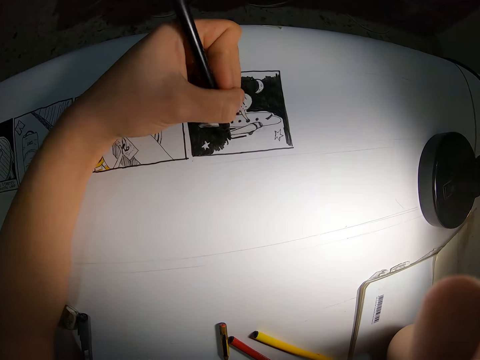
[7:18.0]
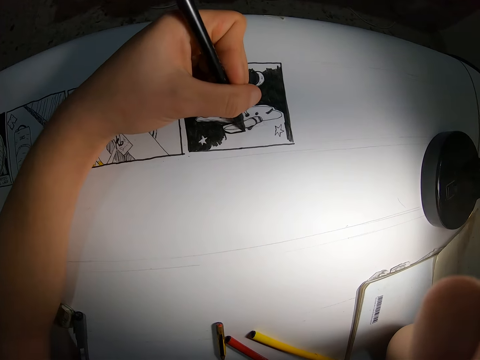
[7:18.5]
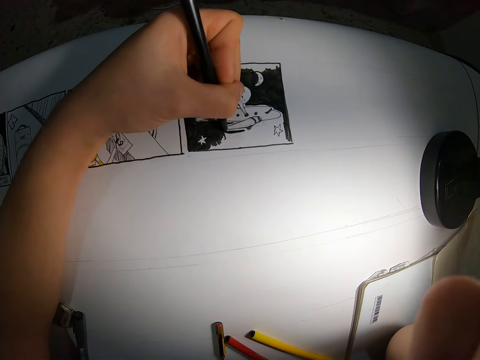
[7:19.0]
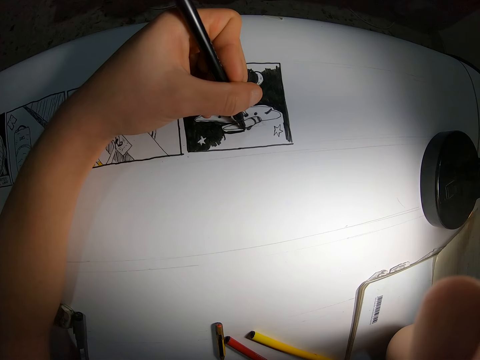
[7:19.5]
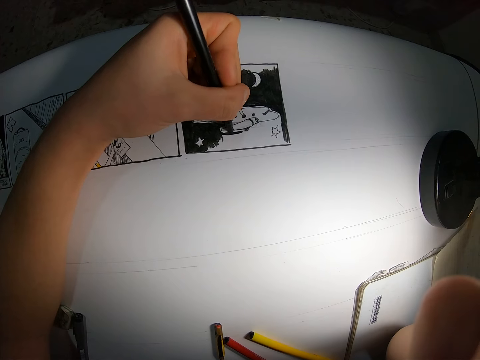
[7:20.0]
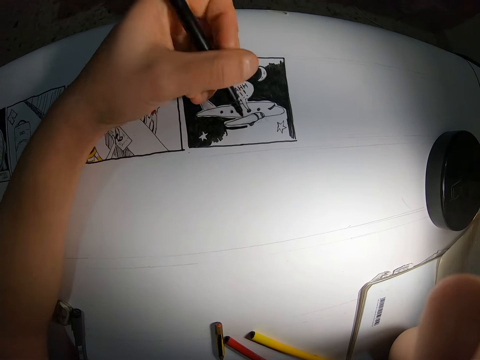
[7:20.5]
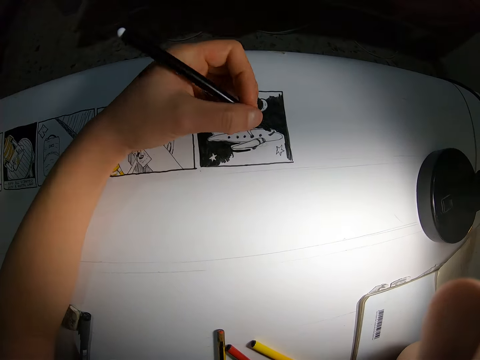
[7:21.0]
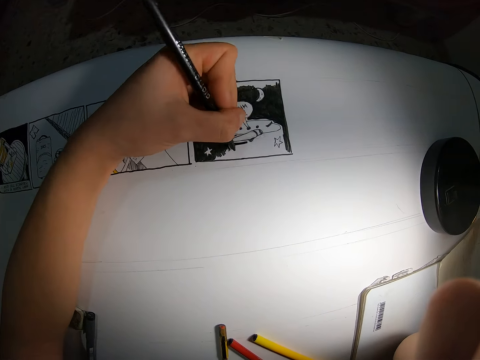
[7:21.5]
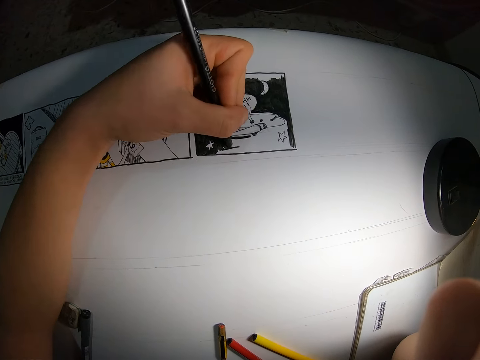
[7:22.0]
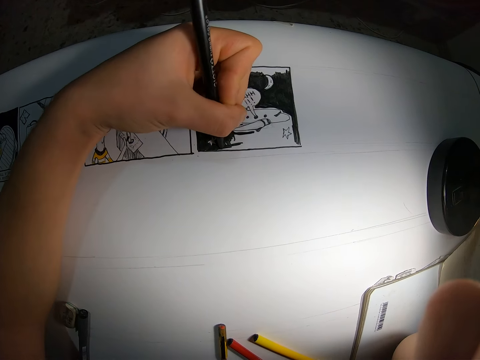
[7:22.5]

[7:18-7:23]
The camera wearer draws on the paper.

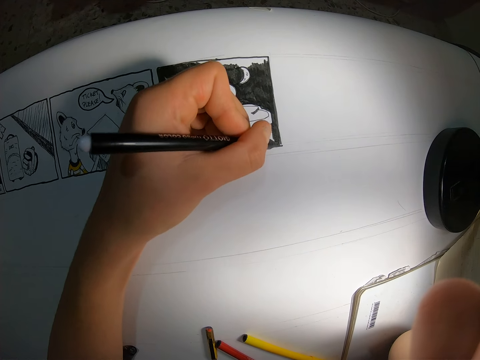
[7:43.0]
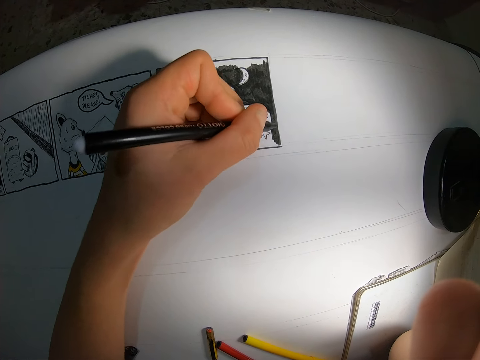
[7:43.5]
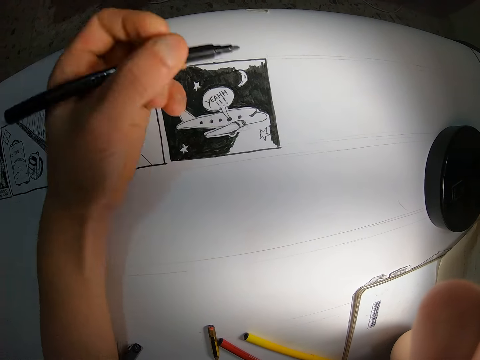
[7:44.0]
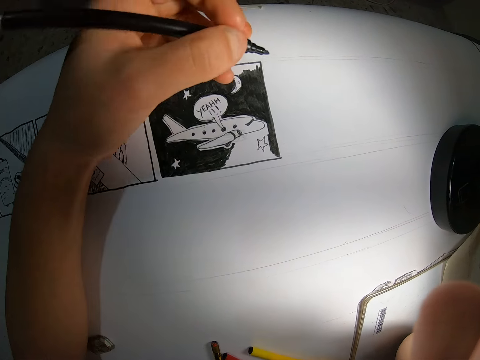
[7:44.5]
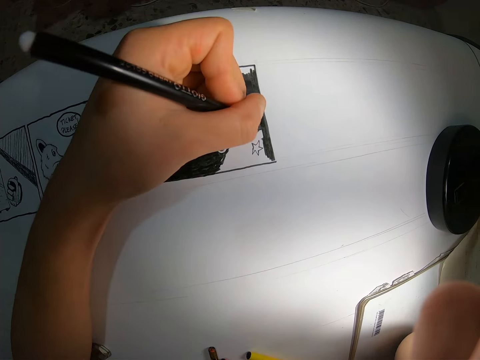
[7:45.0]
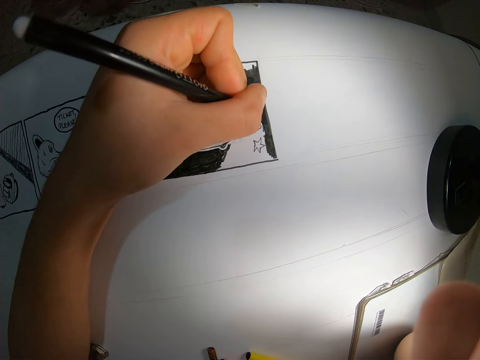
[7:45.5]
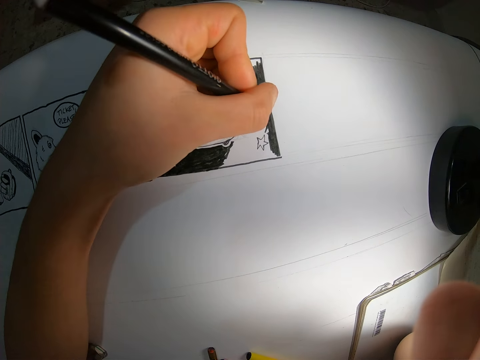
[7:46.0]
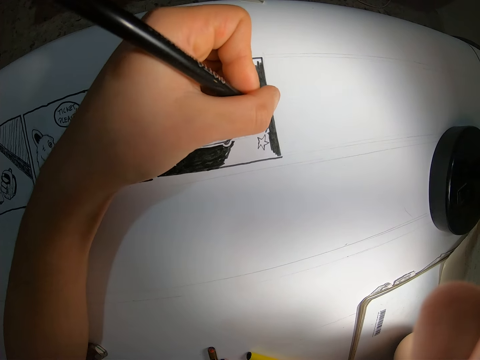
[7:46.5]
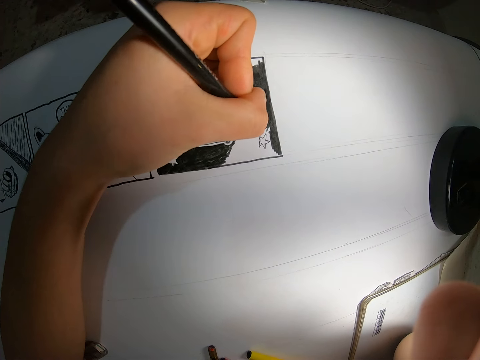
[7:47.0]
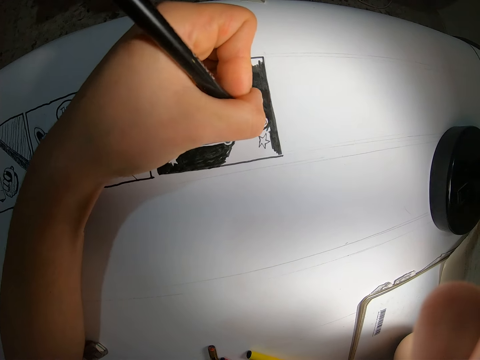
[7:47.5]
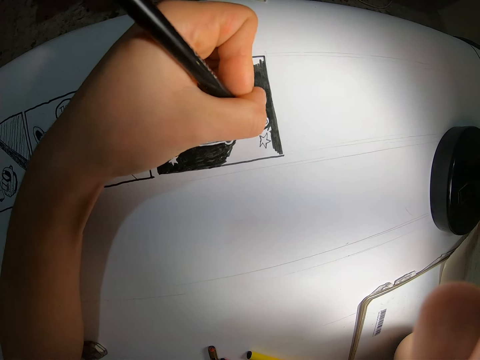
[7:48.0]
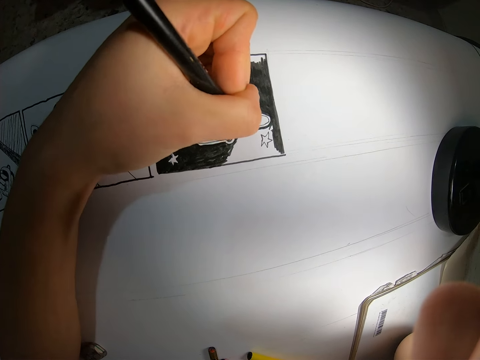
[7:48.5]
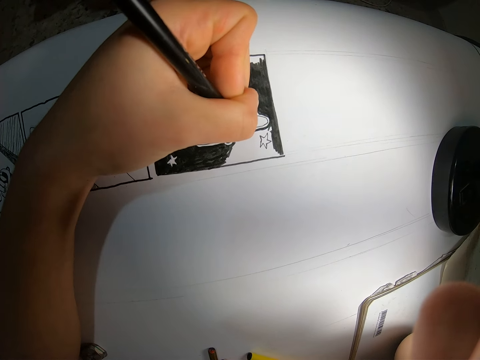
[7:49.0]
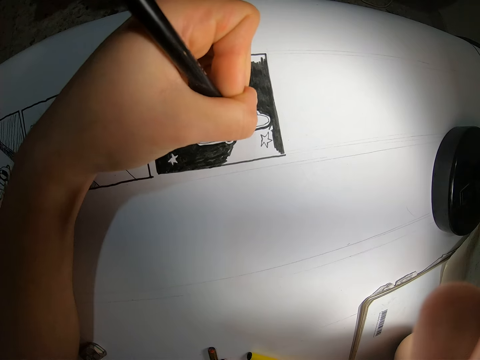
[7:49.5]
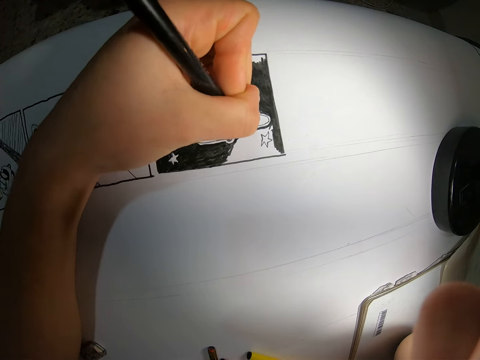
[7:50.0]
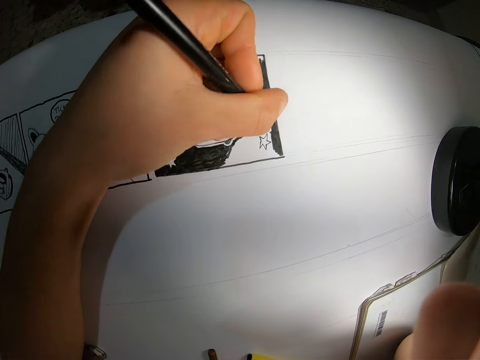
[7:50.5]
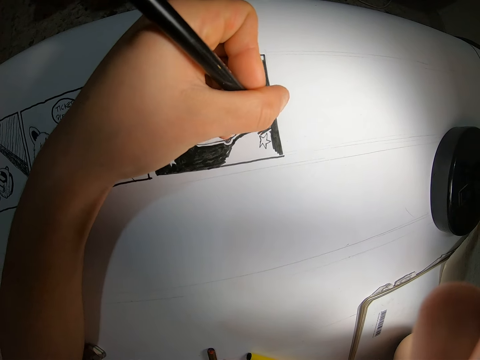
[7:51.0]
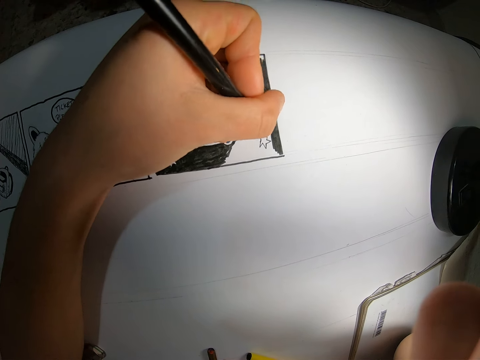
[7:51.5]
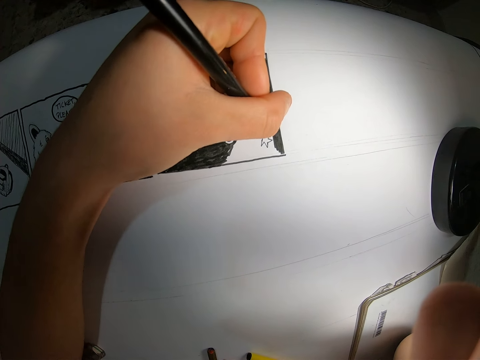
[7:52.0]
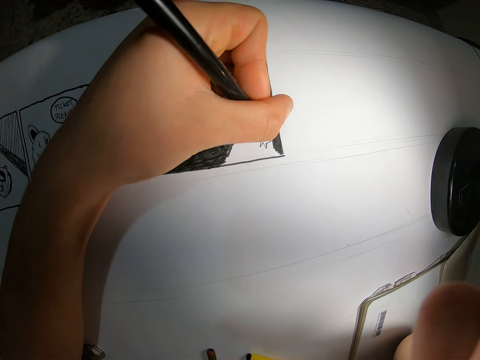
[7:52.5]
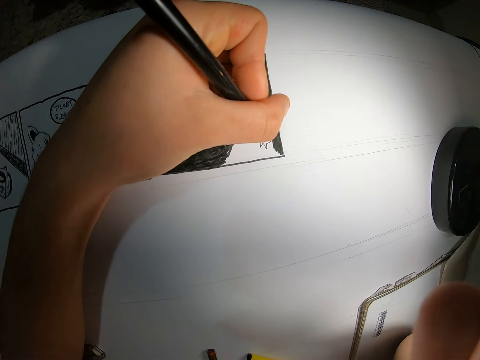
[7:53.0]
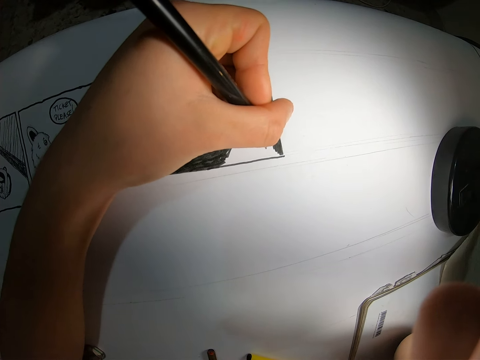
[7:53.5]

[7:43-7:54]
The camera wearer looks at the drawing. They draw on the paper.

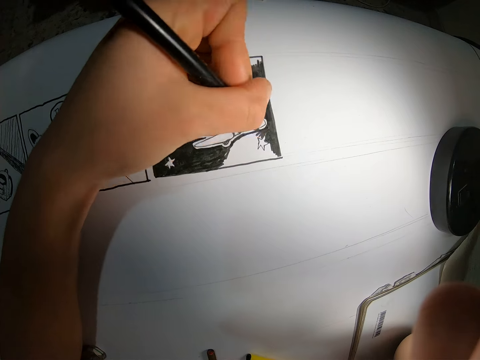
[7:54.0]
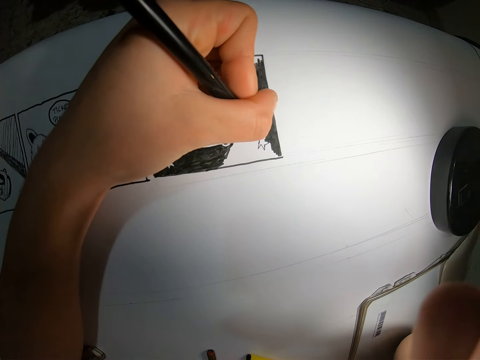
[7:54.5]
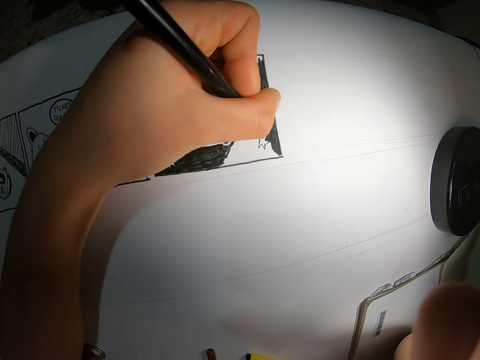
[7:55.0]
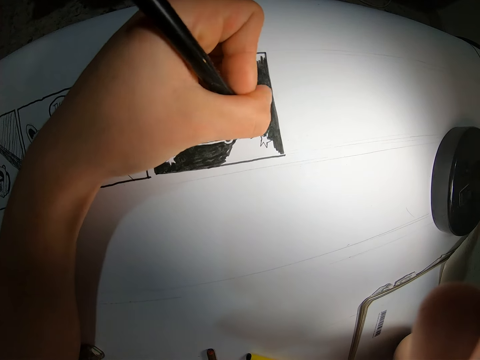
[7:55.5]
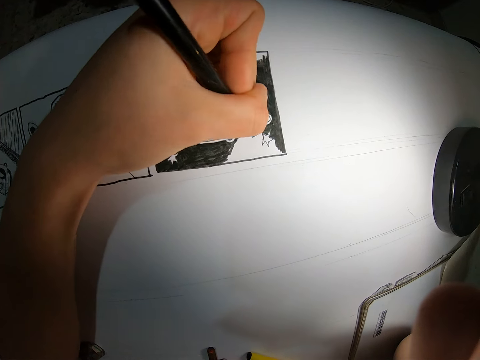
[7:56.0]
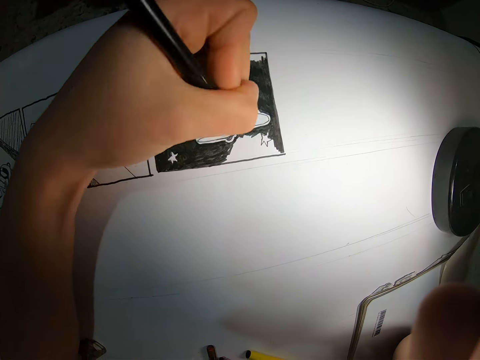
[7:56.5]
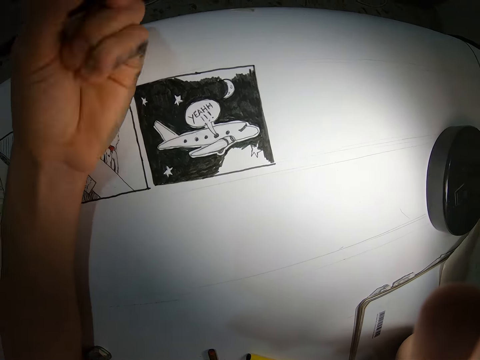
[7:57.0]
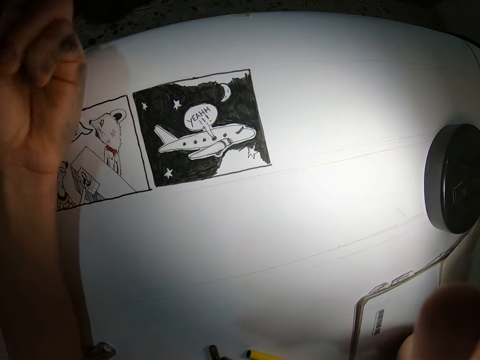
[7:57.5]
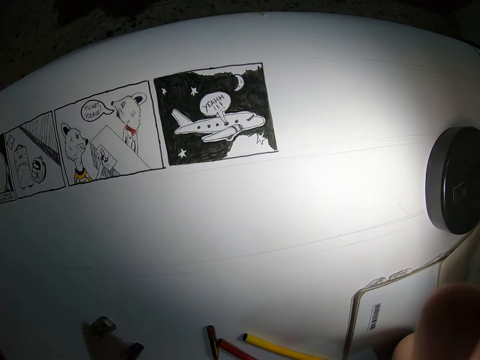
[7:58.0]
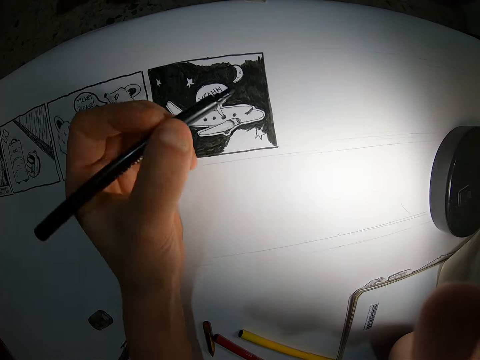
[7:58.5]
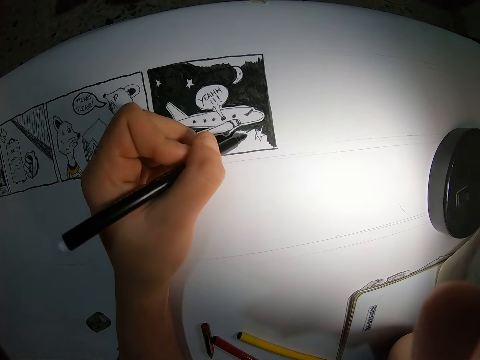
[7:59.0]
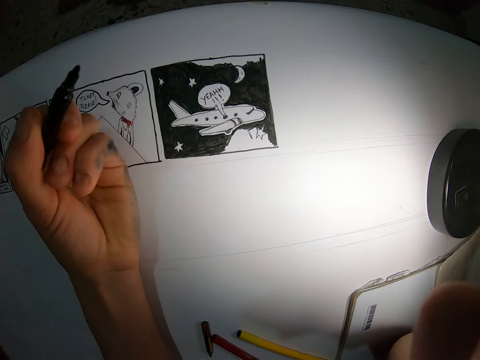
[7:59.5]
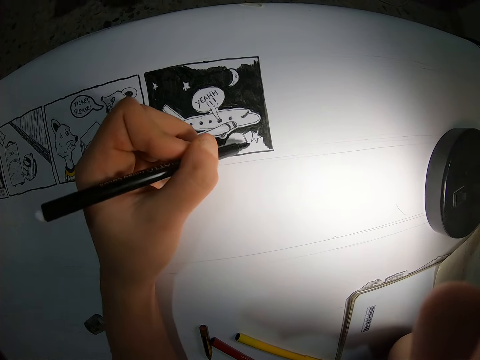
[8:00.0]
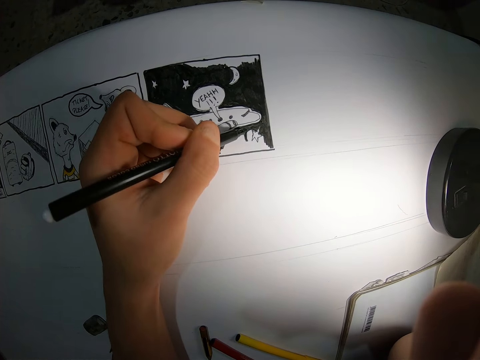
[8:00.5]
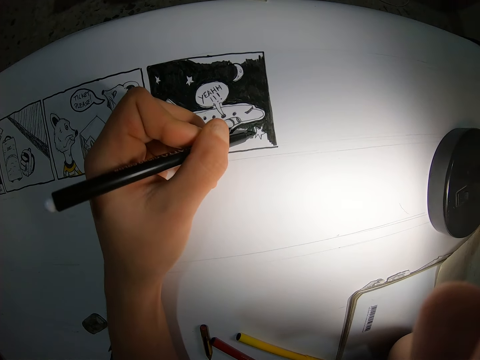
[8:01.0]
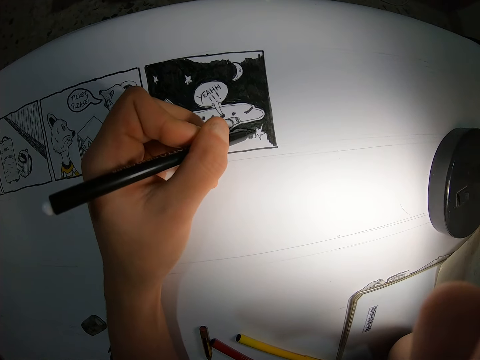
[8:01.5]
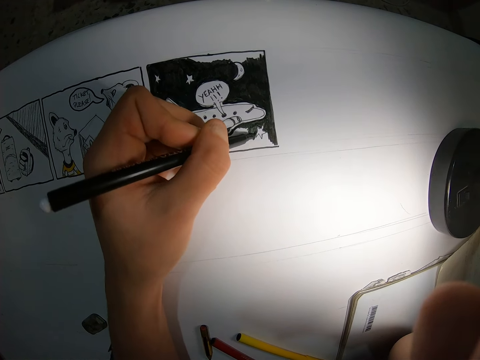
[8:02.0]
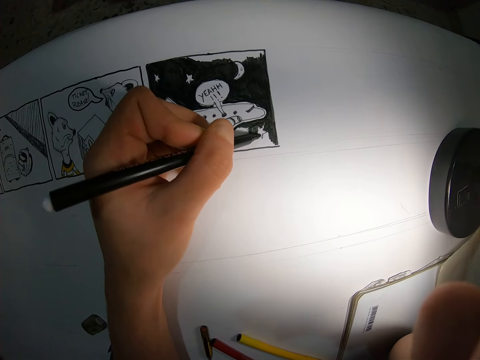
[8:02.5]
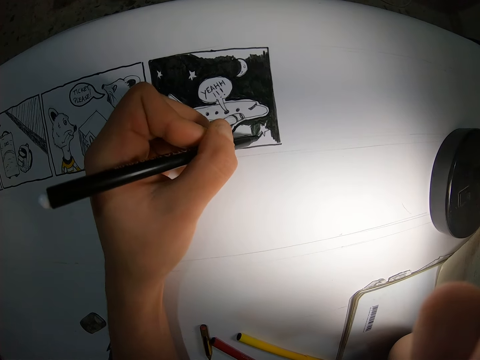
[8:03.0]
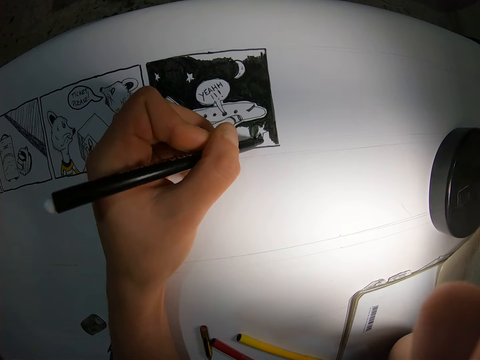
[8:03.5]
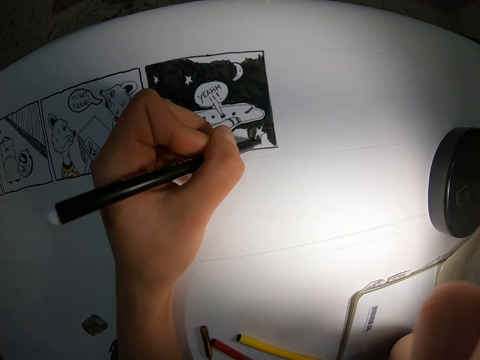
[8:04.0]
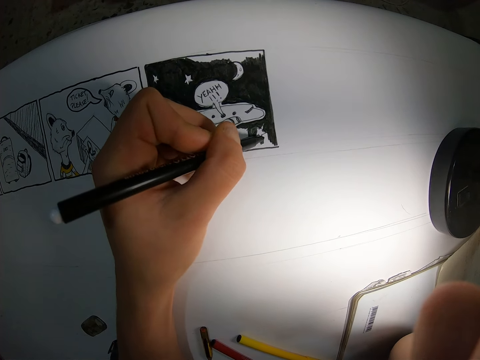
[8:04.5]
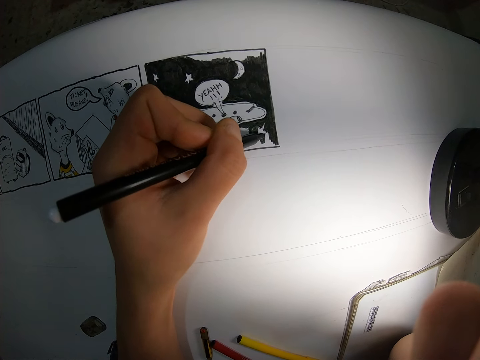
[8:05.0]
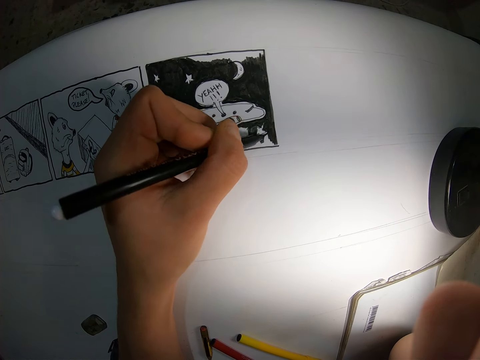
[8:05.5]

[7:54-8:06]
The camera wearer looks at the drawing. They draw on the paper. They look at the drawing. They draw on the paper.
